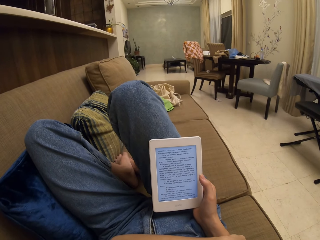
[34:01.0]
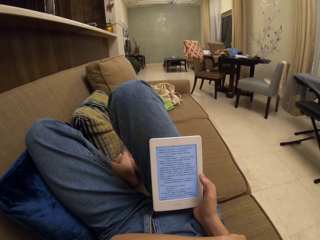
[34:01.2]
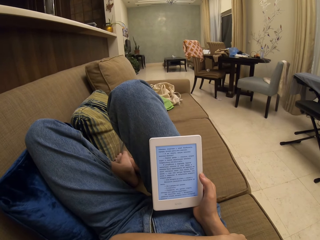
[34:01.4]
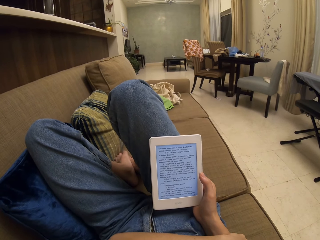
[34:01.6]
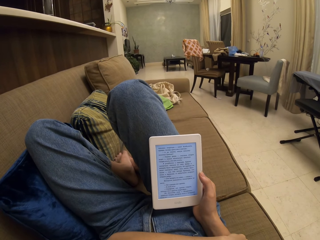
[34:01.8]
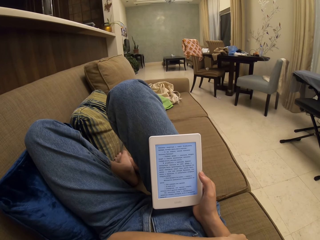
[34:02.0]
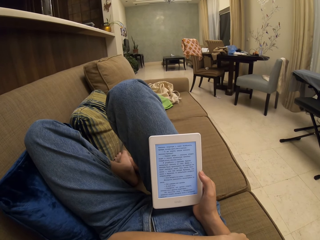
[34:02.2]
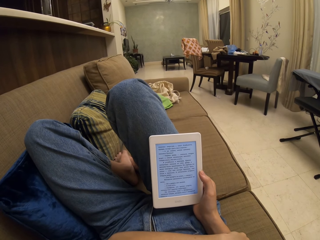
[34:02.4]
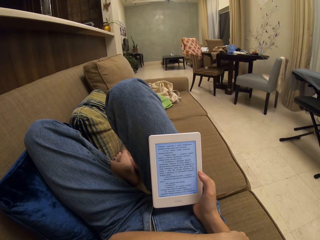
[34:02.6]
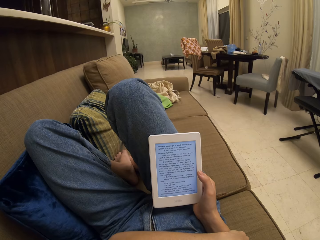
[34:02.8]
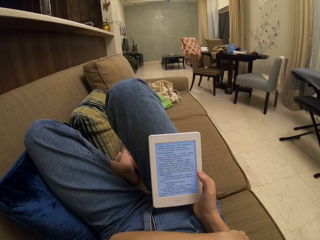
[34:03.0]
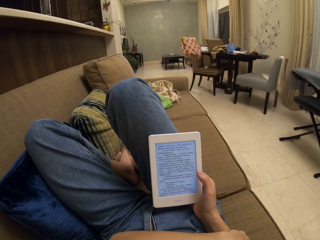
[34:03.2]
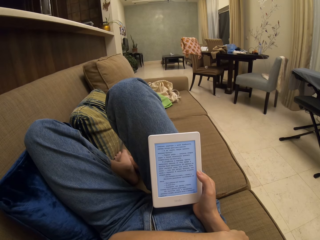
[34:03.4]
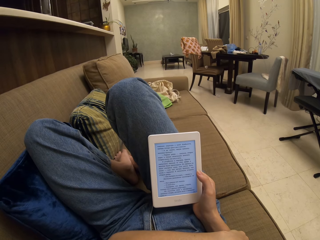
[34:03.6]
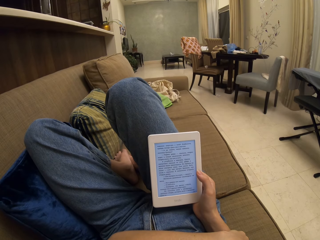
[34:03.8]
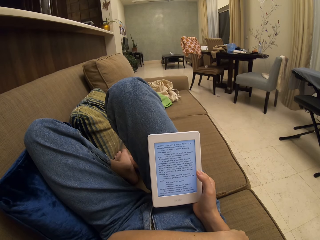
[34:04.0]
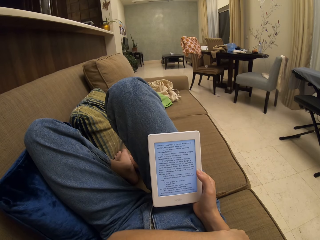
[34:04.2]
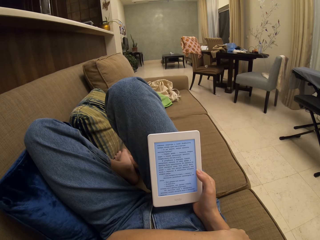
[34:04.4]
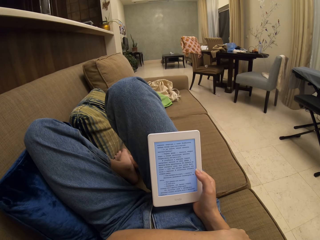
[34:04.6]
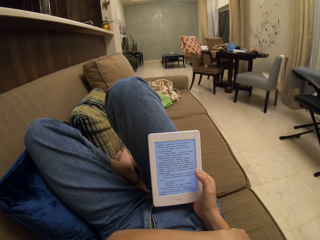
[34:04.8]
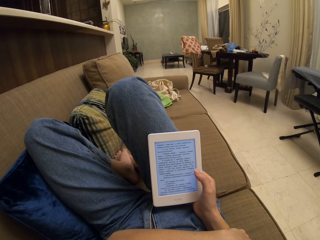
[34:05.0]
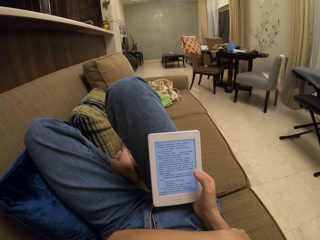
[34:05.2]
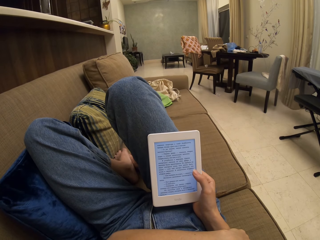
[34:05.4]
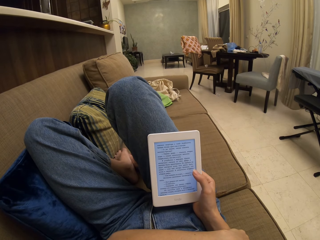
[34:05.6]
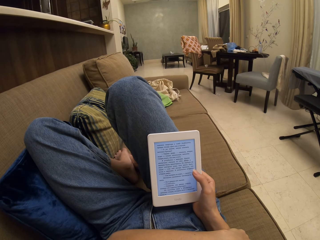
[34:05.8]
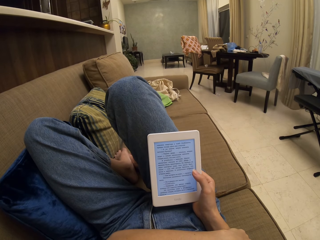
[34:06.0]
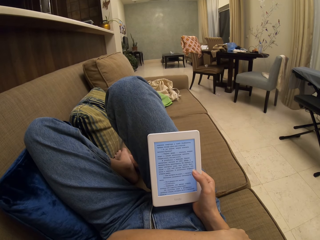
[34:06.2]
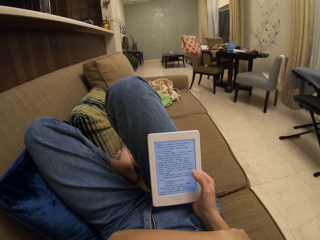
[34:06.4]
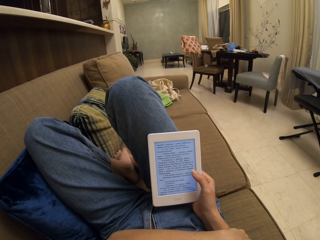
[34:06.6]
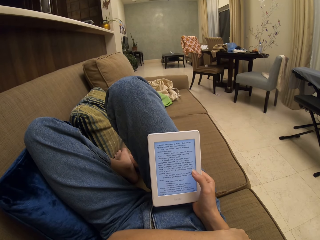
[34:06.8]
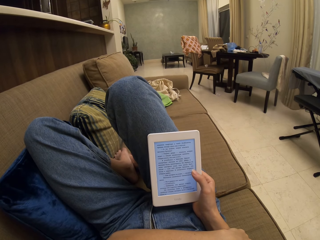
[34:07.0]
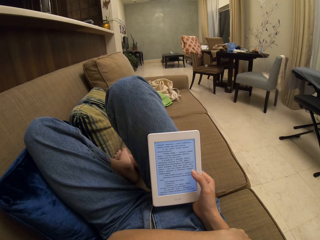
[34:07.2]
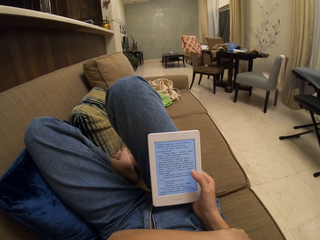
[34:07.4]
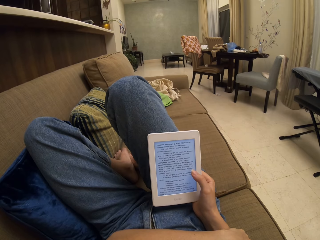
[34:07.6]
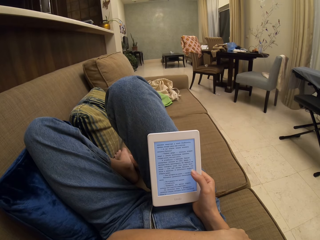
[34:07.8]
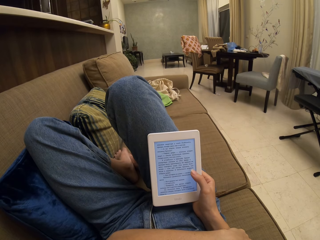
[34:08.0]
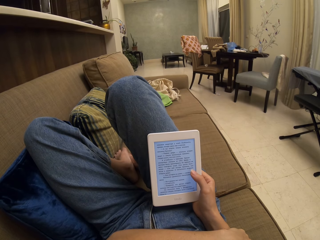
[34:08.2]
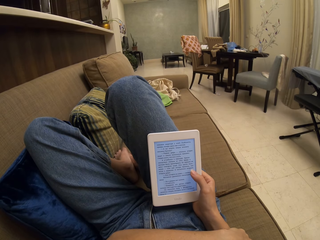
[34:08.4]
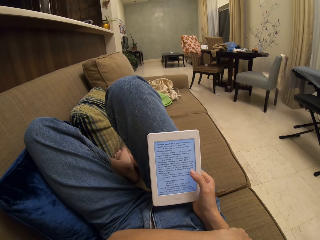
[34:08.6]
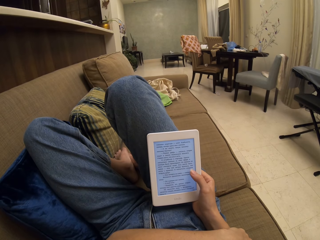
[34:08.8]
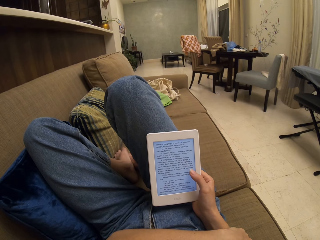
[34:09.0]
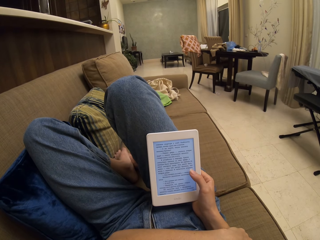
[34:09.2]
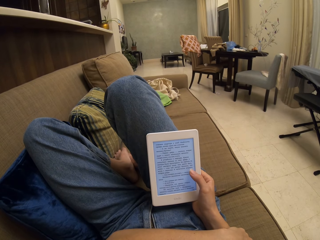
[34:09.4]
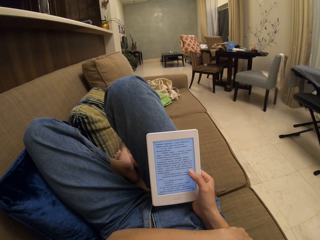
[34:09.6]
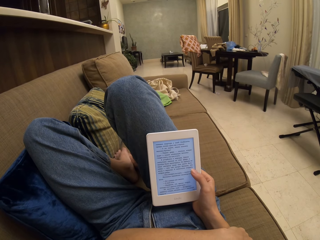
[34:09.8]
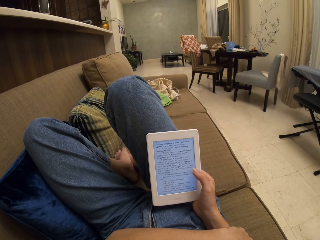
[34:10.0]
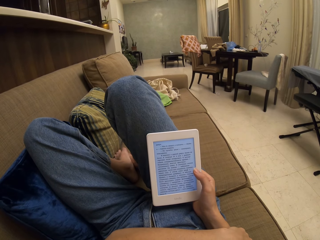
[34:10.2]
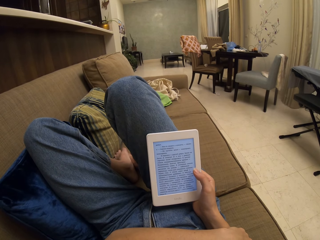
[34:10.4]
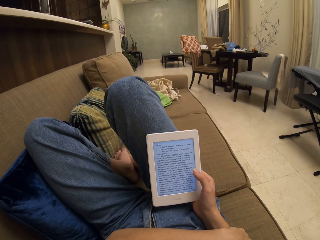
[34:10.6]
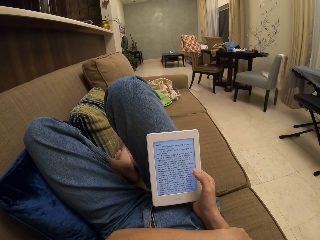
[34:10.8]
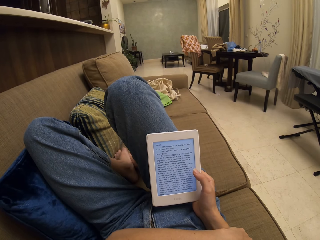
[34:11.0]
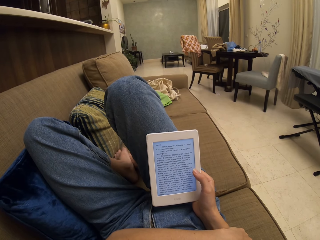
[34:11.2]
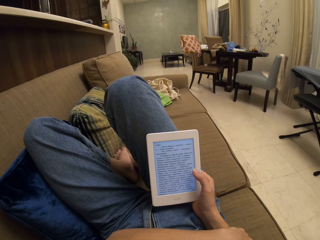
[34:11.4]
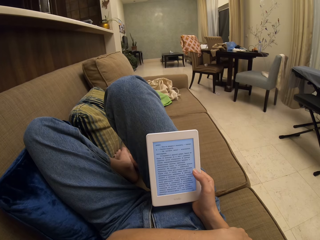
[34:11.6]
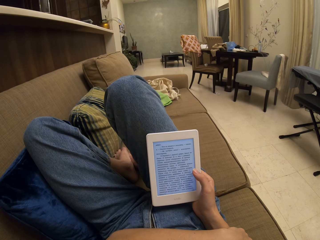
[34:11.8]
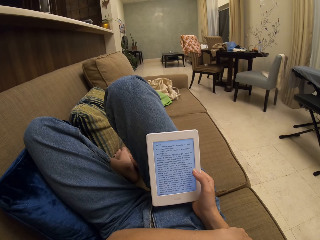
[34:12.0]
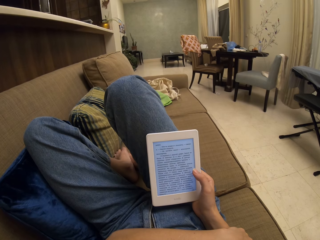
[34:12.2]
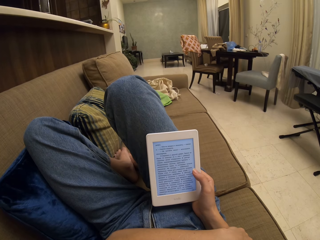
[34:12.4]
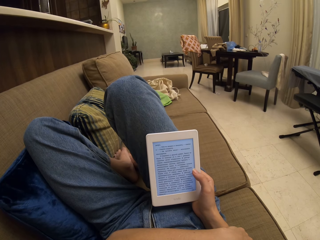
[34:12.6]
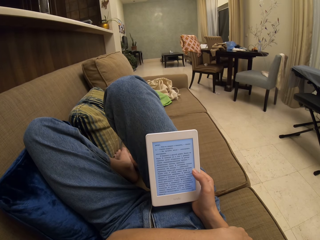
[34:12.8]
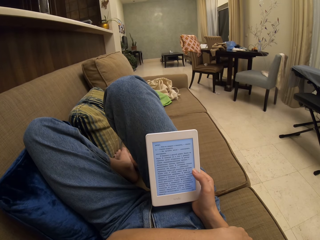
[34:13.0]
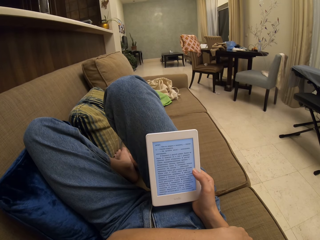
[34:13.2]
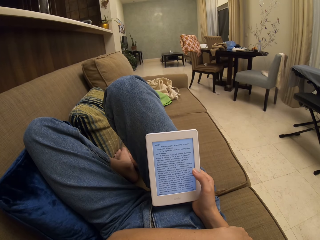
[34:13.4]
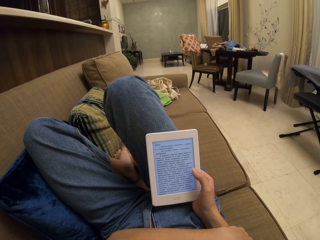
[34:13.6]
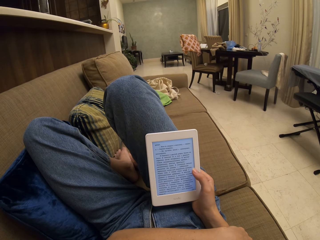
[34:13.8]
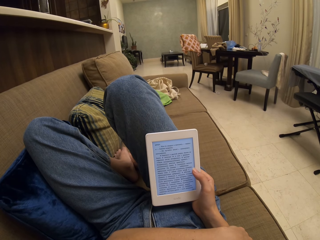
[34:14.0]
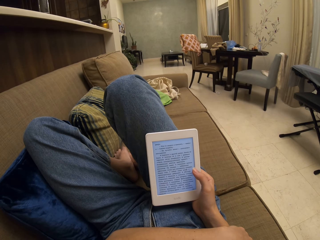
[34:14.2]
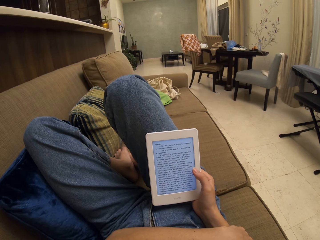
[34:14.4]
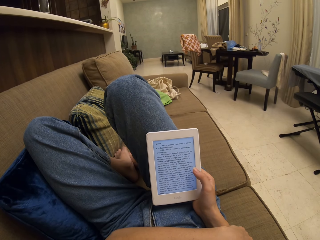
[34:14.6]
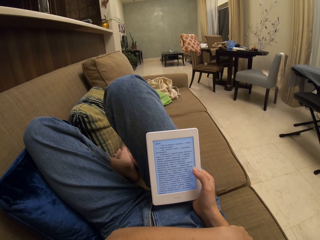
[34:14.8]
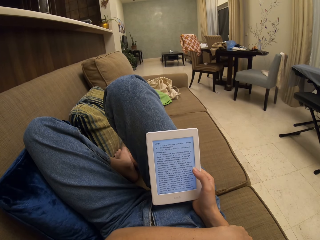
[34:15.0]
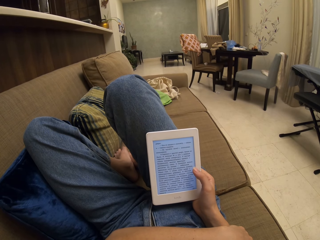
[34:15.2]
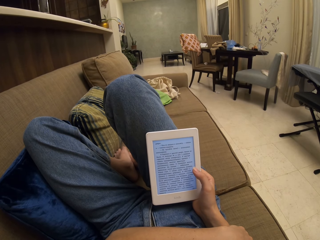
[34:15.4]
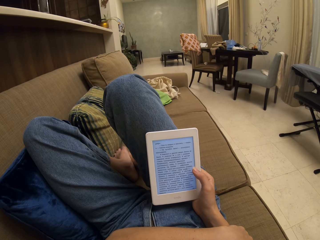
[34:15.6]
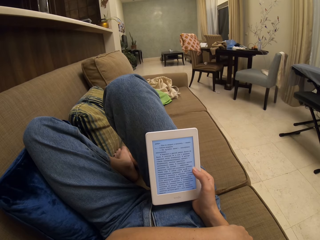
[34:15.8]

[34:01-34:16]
The camera wearer taps on the tablet screen. They read a book on the tablet.

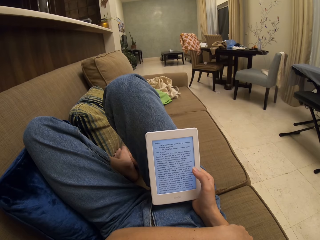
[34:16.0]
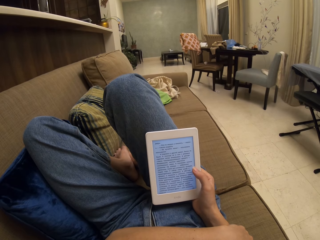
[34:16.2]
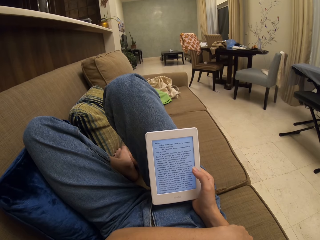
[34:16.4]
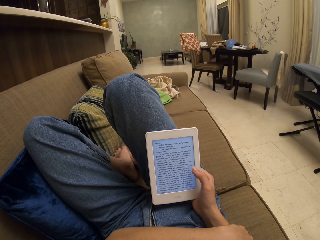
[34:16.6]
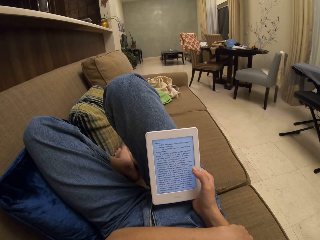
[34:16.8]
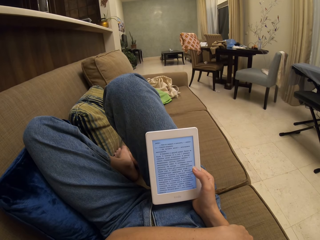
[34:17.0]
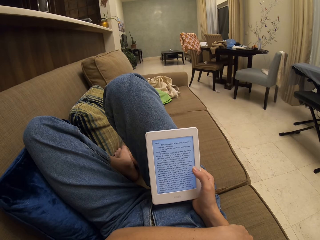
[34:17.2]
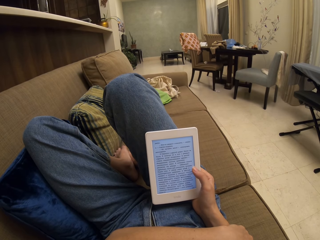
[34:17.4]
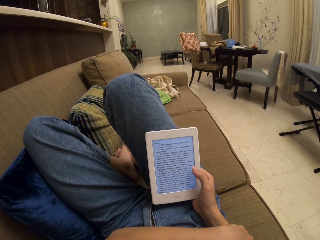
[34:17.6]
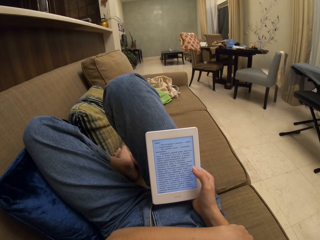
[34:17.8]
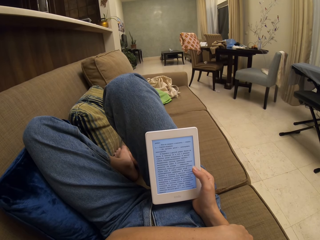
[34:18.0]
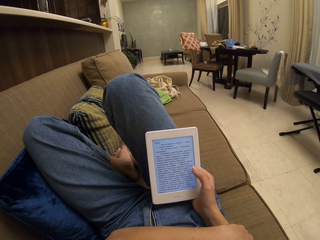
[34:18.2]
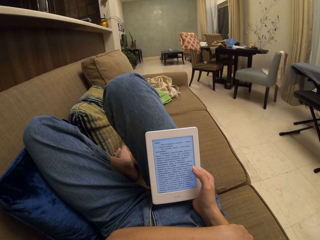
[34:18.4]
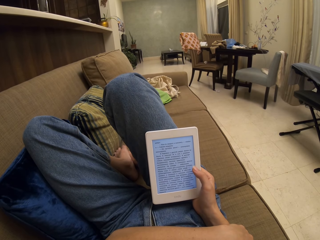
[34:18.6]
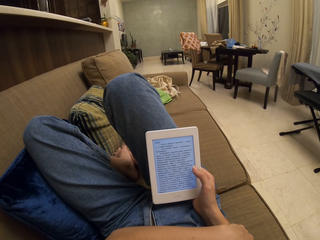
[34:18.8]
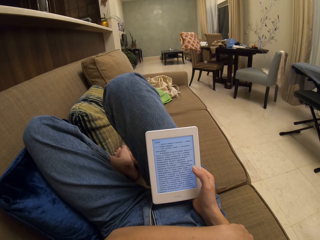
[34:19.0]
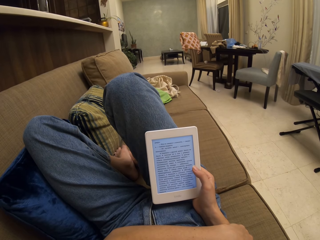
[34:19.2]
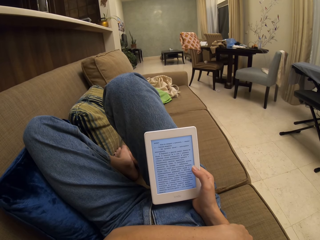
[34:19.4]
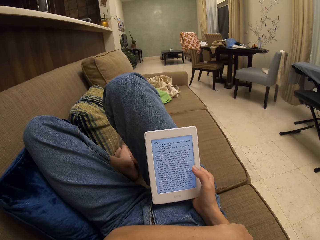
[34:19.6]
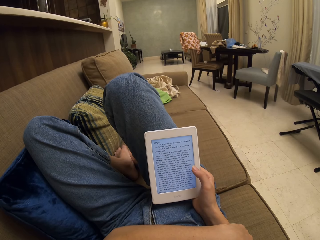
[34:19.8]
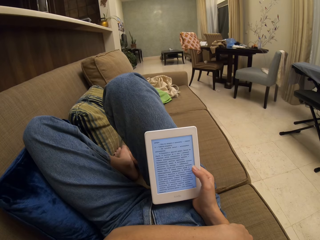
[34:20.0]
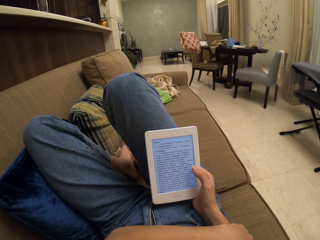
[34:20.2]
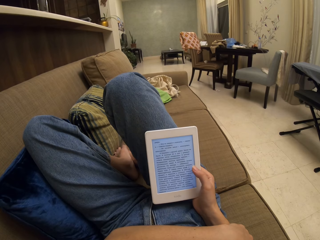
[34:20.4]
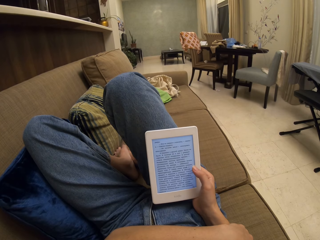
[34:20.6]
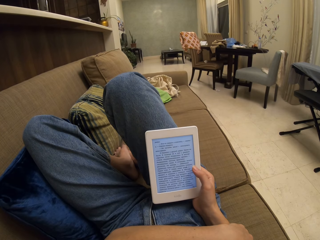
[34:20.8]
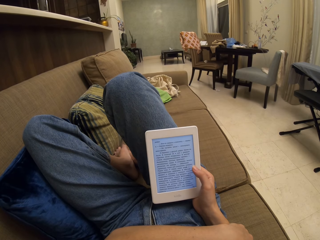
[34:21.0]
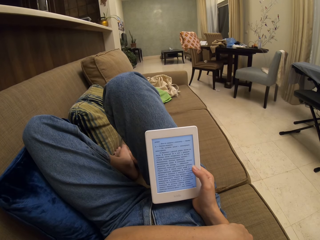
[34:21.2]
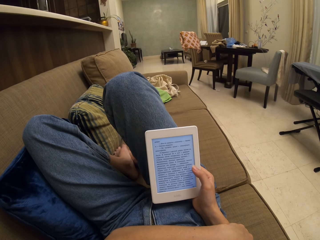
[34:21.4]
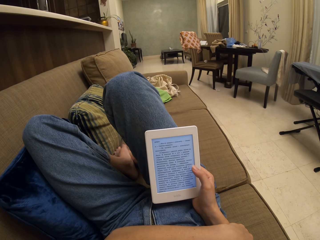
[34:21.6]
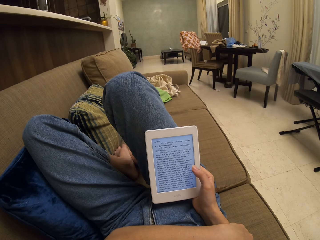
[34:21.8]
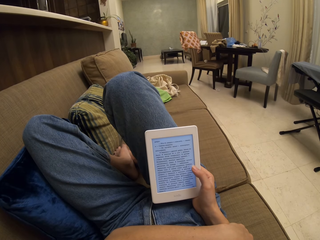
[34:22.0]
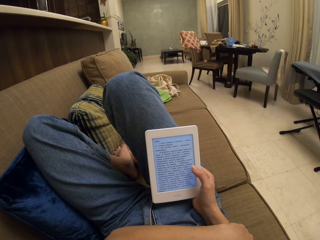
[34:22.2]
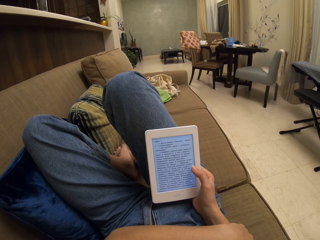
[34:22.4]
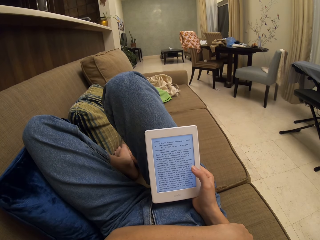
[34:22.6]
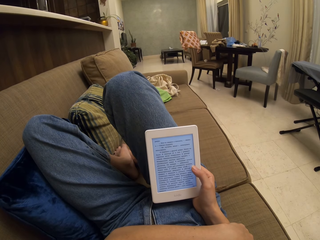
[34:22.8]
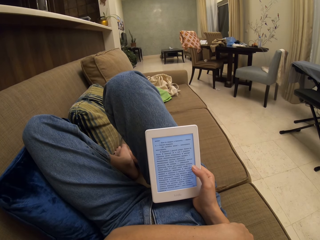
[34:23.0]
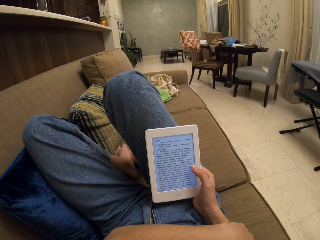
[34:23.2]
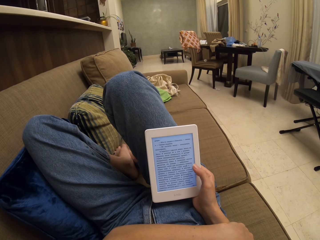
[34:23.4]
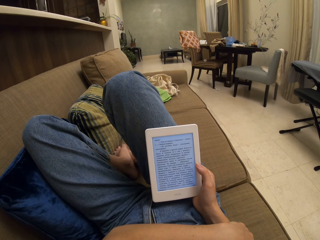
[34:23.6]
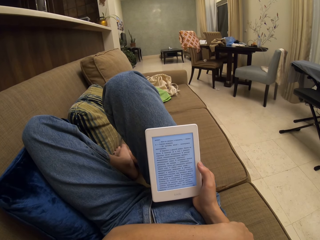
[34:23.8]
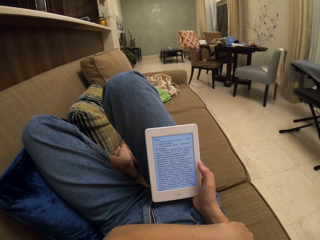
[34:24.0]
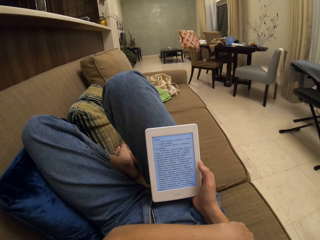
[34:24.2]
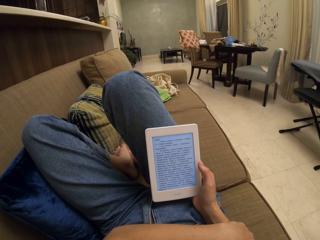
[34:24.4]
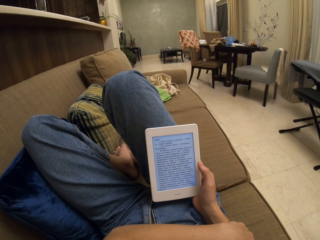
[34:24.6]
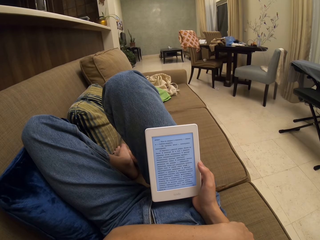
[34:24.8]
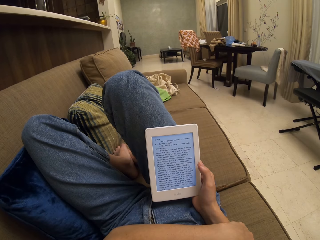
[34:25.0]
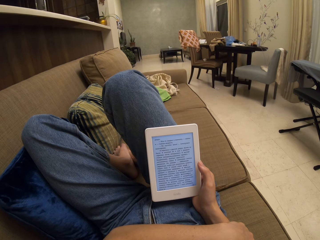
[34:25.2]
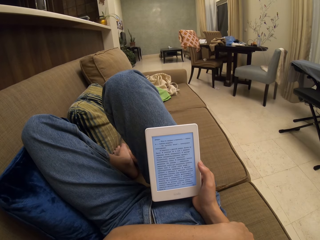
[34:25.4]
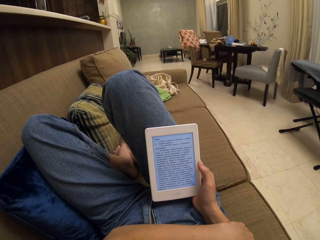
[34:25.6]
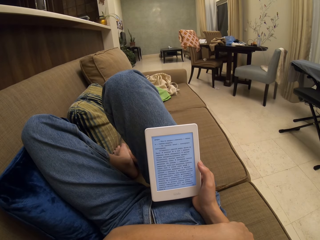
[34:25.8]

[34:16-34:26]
The camera wearer moves the thumb aside.
